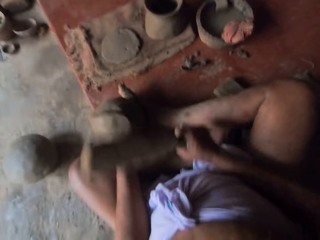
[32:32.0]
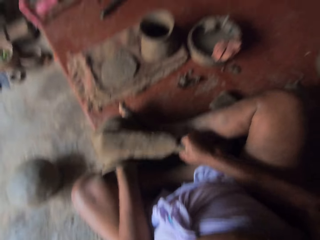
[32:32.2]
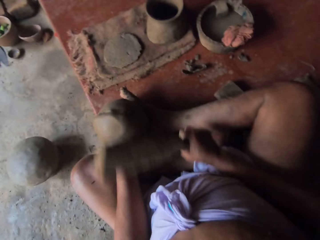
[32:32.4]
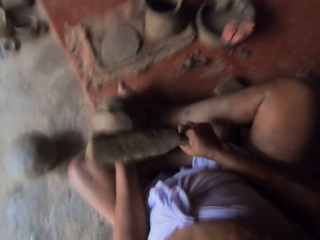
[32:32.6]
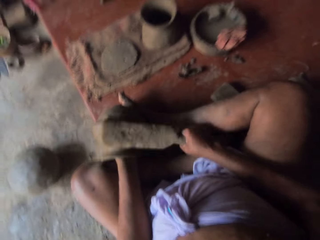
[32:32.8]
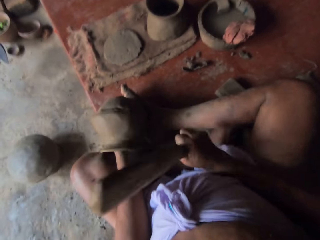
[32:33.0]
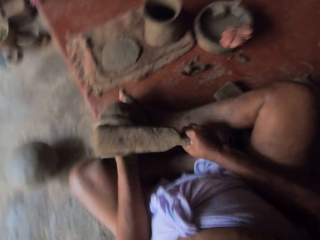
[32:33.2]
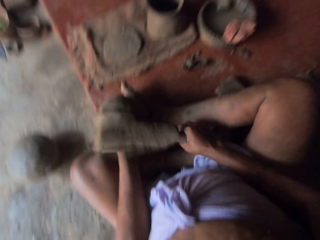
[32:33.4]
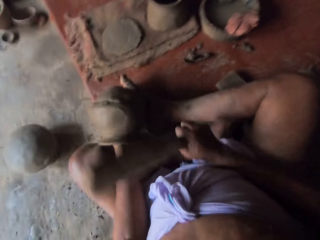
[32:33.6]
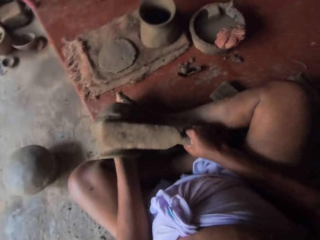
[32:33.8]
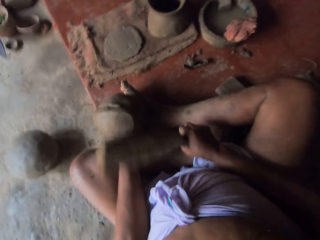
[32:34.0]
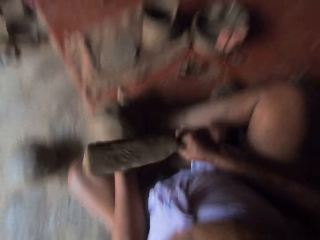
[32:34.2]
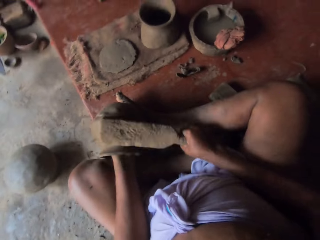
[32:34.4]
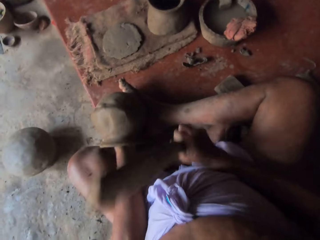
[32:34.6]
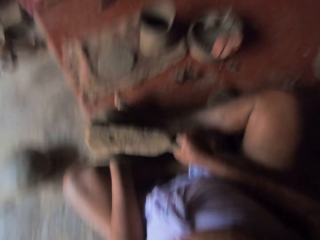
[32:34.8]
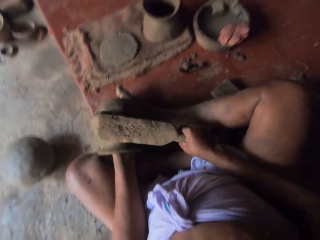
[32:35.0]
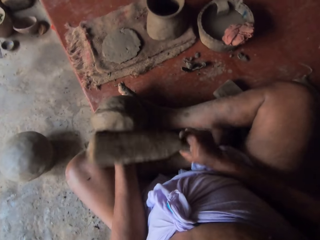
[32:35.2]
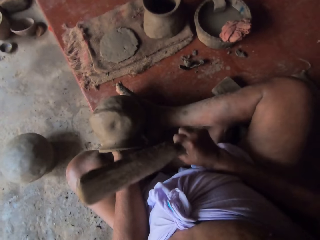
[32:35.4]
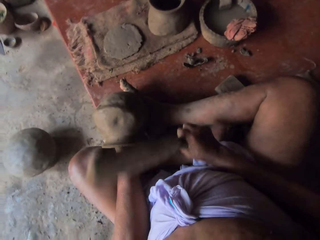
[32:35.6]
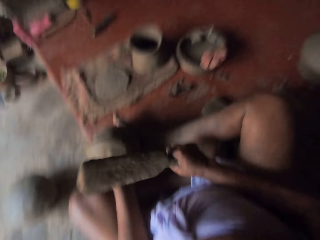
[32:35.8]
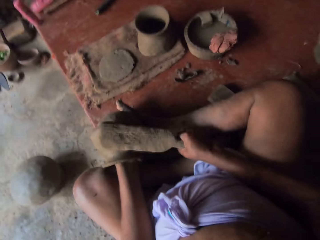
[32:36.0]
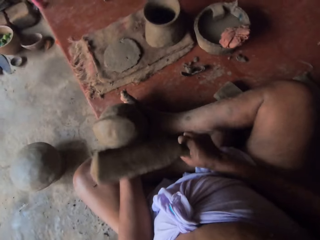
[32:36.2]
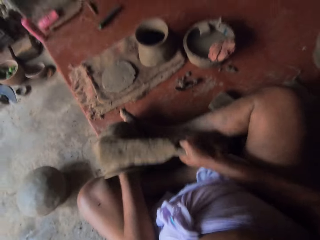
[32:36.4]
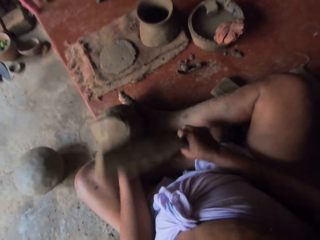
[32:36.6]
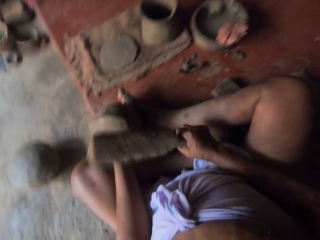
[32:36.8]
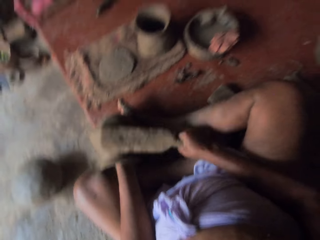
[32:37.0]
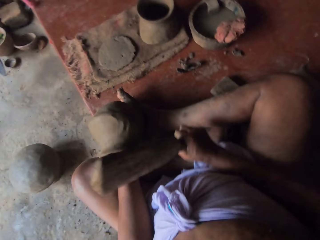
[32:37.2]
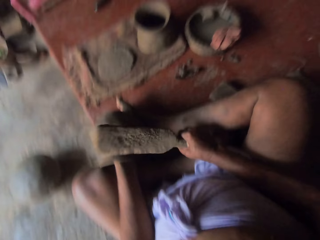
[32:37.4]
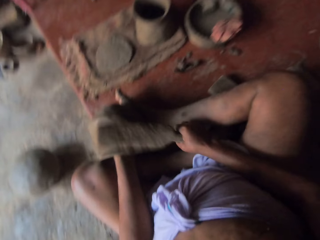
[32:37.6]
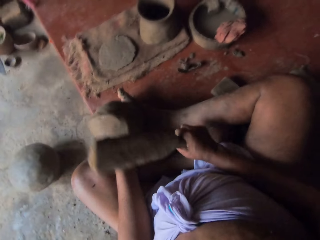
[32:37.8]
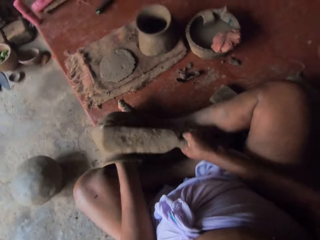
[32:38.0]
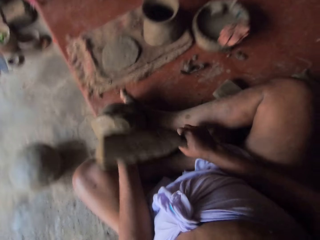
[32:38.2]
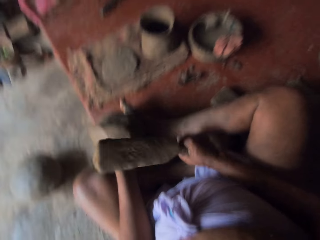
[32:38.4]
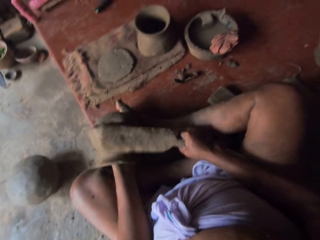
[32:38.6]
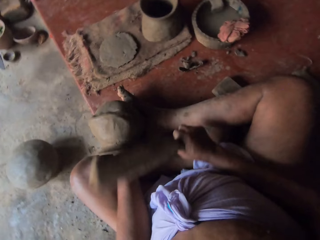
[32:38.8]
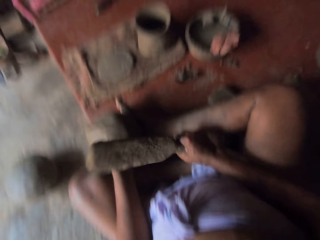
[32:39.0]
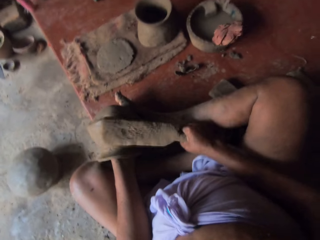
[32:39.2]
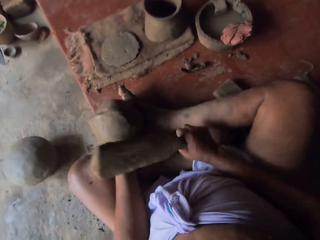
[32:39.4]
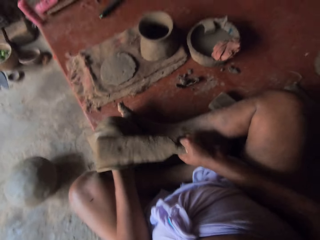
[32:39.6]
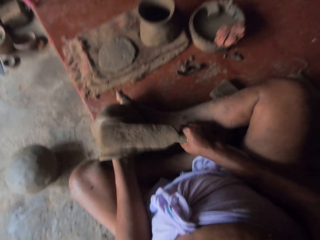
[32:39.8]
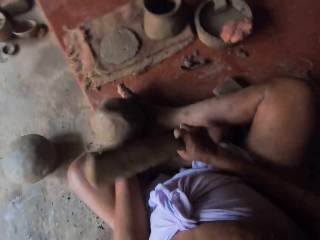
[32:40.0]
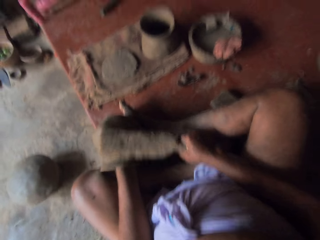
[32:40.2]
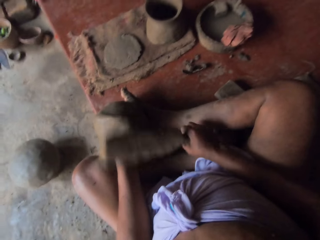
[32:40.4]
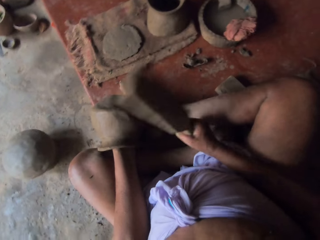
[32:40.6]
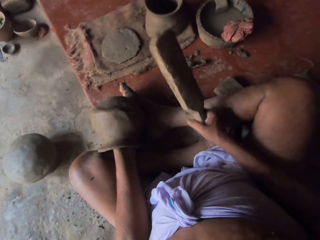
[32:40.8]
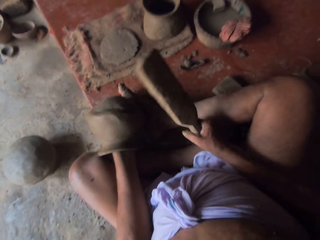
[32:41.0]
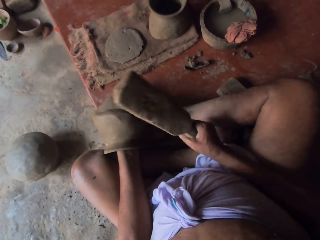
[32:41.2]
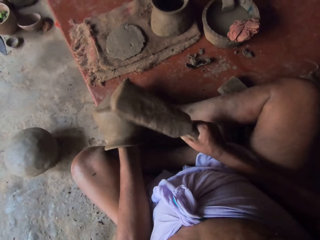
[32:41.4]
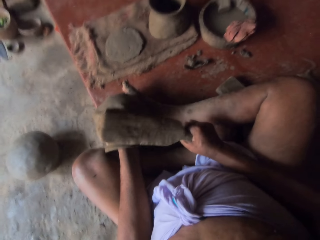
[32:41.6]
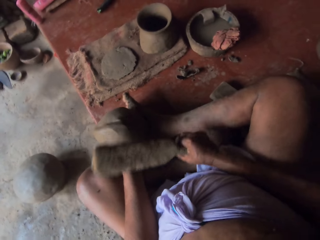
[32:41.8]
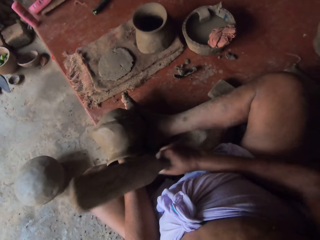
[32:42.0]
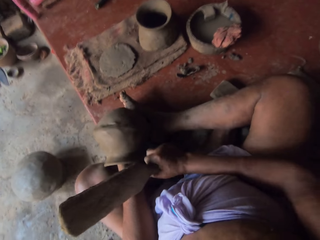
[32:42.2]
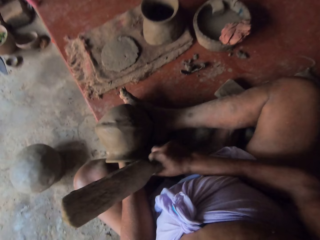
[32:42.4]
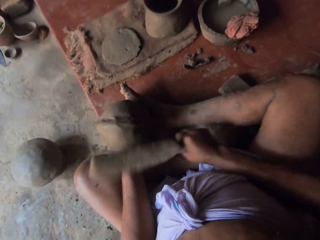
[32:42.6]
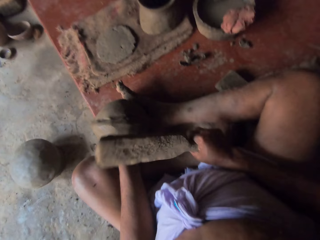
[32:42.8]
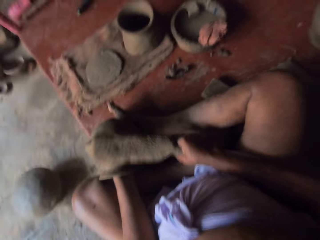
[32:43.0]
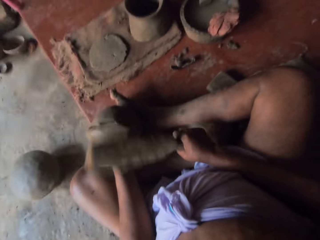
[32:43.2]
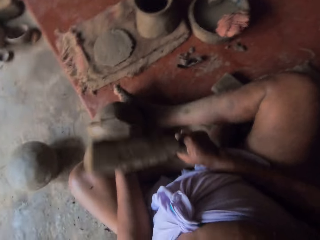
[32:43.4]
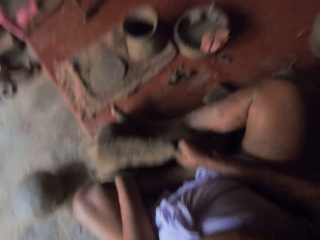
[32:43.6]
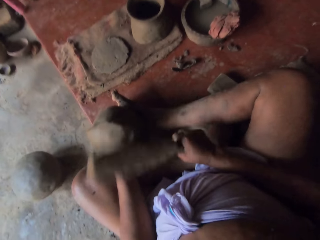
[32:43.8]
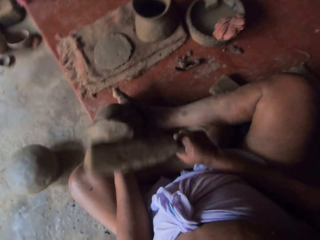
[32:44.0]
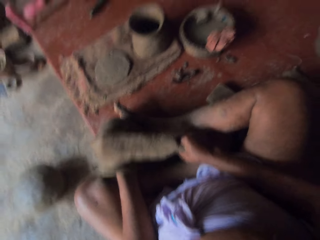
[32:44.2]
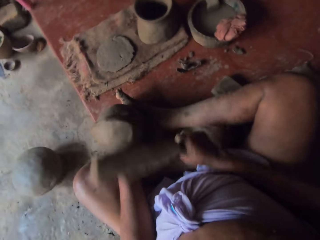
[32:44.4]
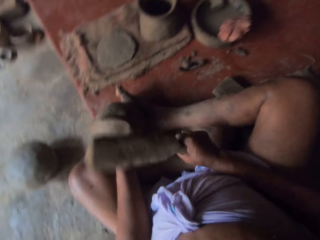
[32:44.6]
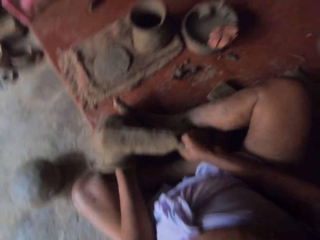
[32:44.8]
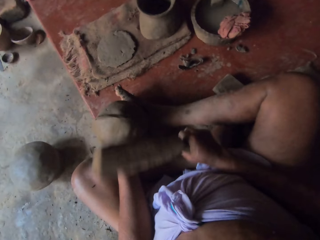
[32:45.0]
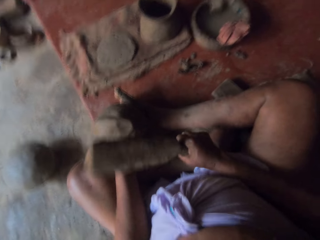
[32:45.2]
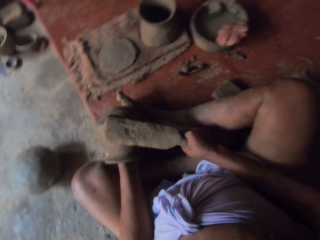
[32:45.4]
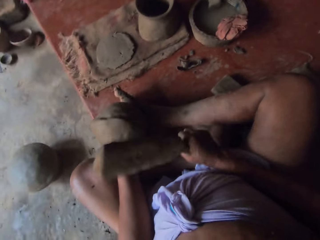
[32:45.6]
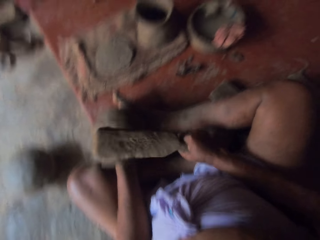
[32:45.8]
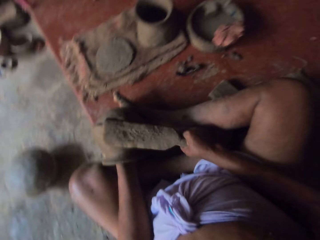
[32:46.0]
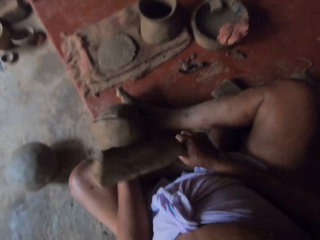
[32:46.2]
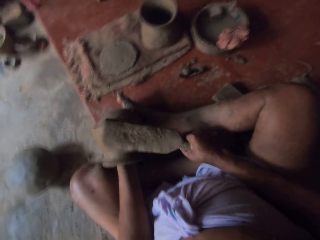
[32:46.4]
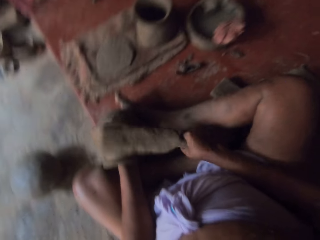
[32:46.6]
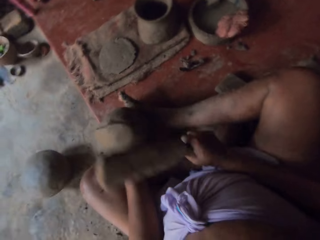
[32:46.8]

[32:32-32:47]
The camera wearer rotates the clay pot and shapes the clay pot with a potter's rib.

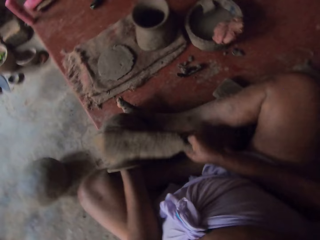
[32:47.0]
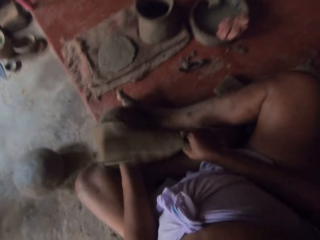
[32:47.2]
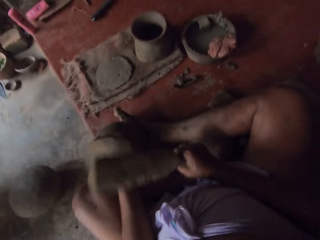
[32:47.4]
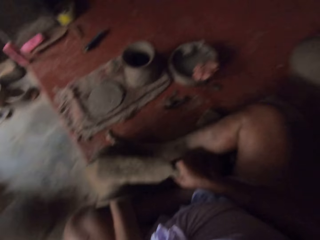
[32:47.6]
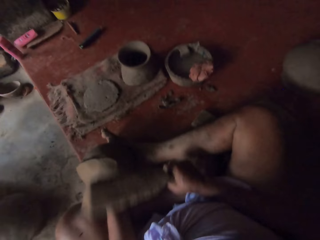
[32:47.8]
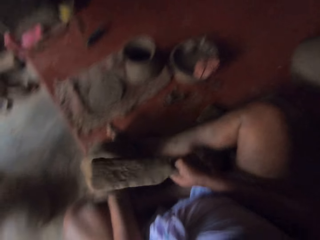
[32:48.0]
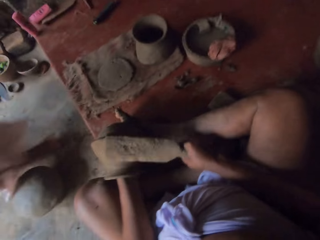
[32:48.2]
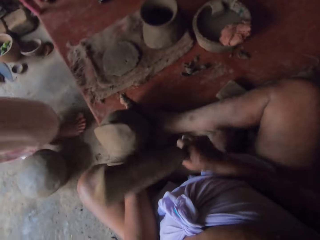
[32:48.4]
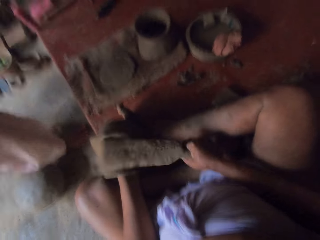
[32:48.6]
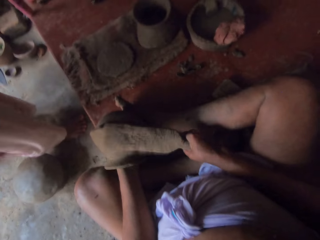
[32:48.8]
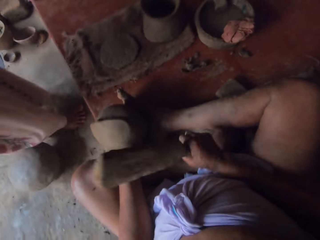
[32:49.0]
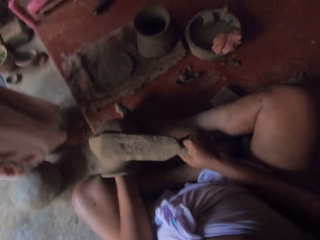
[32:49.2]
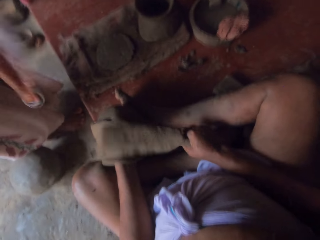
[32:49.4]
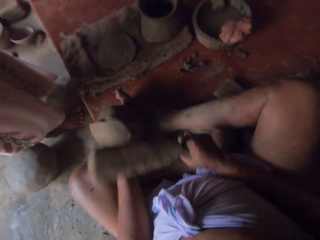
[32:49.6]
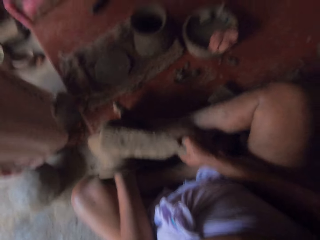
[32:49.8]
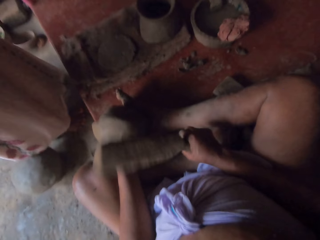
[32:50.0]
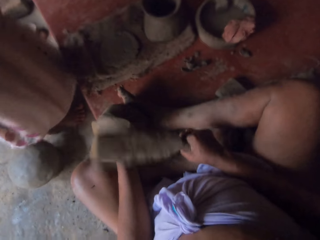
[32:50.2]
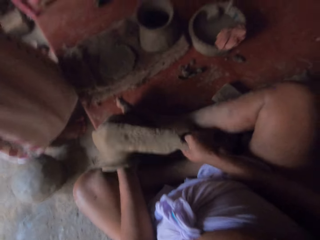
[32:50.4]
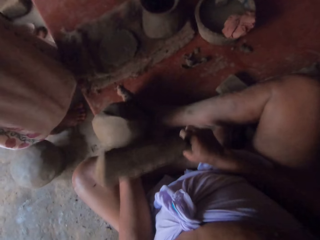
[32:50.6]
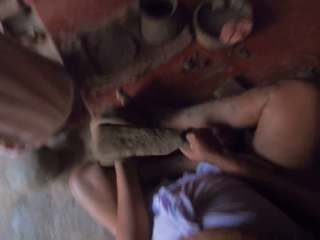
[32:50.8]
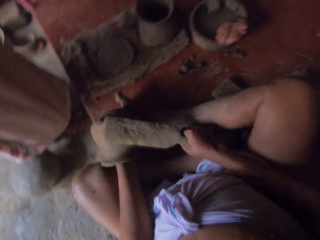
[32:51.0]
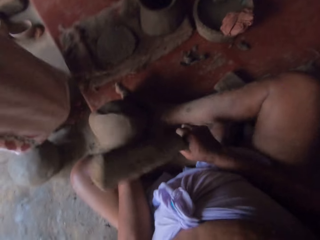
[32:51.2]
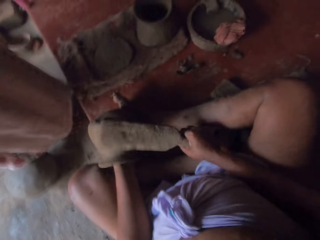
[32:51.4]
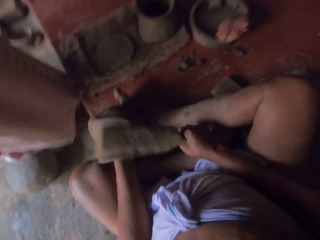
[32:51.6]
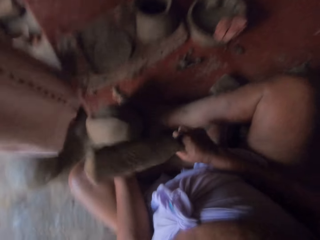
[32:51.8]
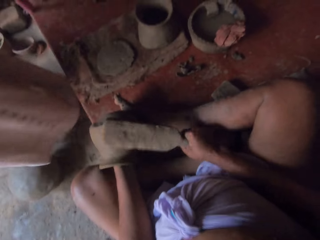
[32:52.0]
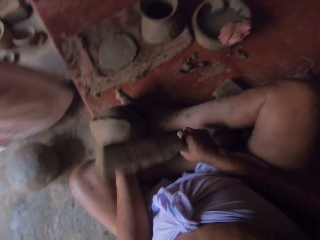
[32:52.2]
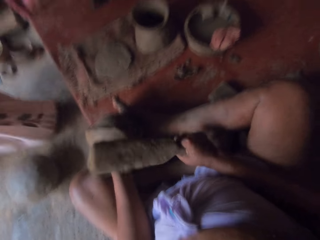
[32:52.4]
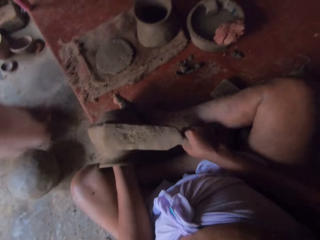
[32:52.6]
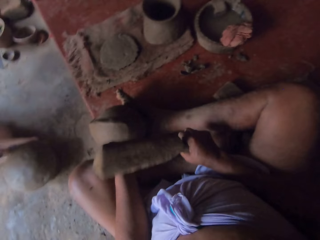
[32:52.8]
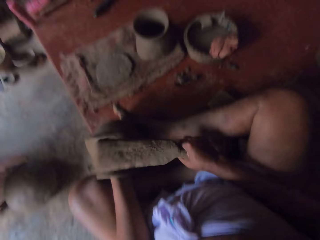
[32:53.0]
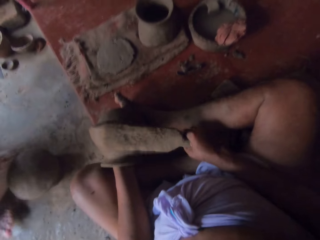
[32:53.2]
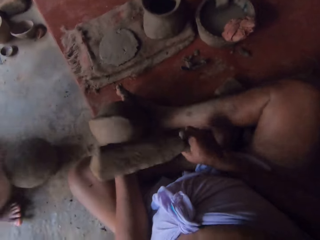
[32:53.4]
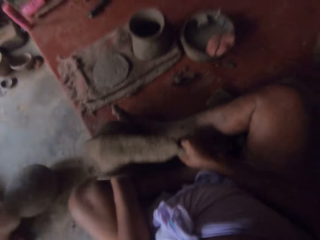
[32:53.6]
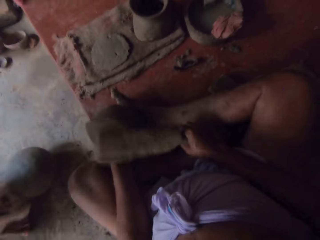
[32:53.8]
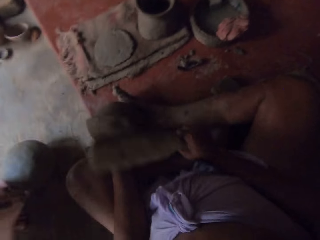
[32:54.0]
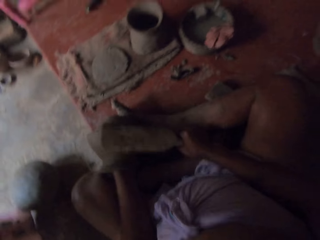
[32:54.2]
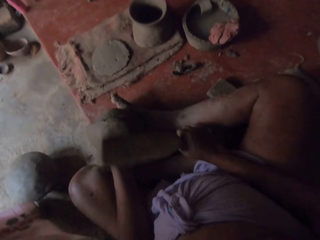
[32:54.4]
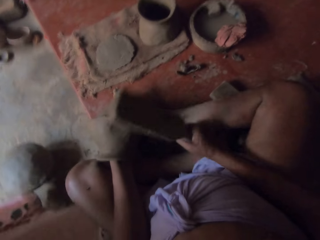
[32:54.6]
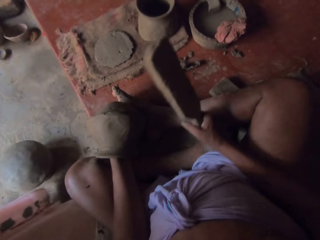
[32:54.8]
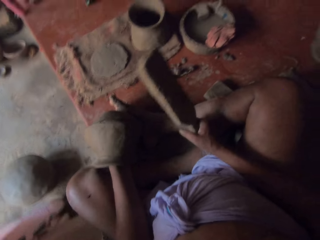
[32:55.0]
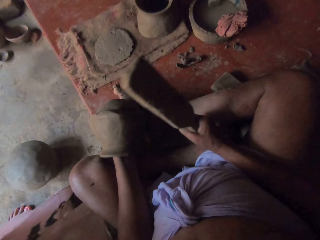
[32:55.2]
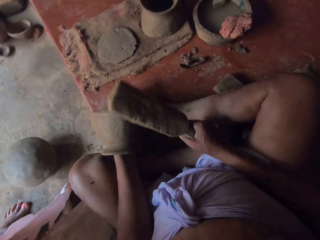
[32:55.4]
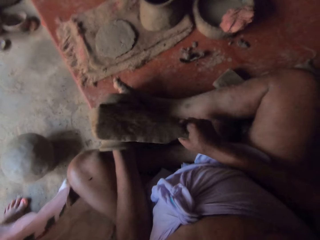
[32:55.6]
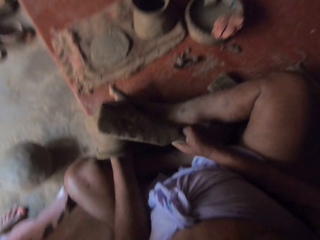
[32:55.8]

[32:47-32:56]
The camera wearer interacts with a person. The camera wearer shapes the clay pot with a potter's rib. They rotate the clay pot.
